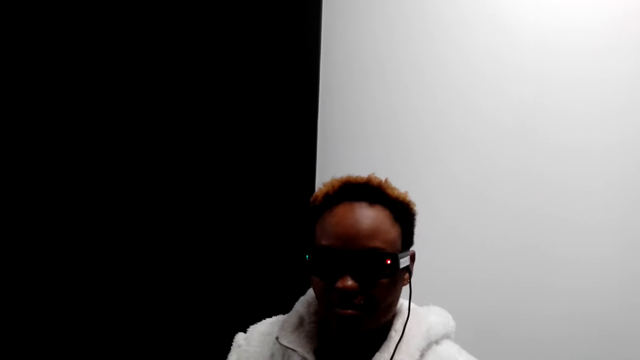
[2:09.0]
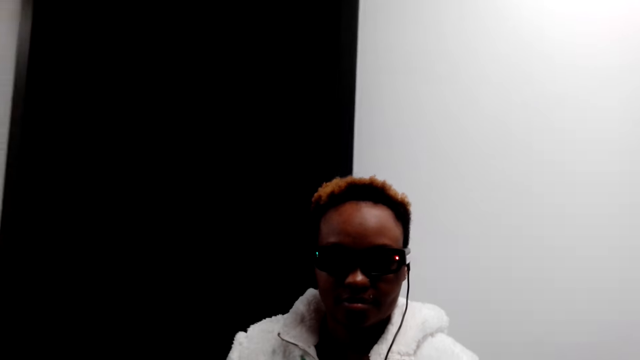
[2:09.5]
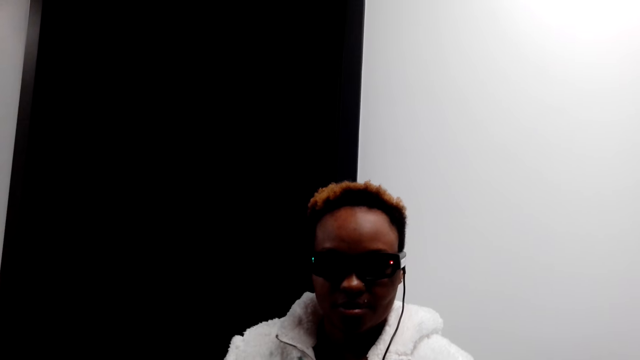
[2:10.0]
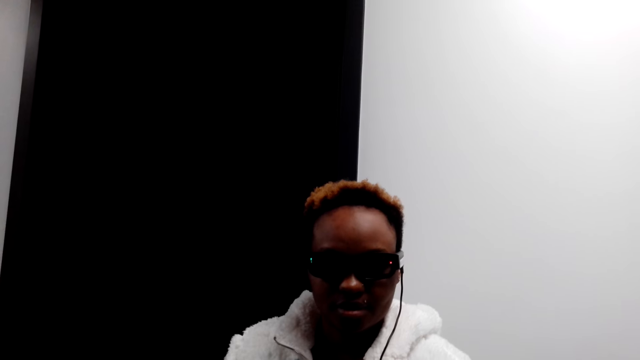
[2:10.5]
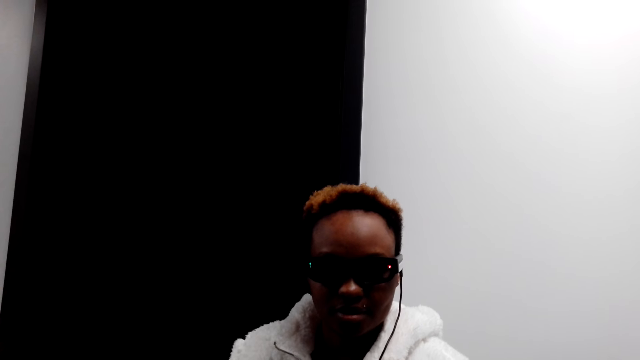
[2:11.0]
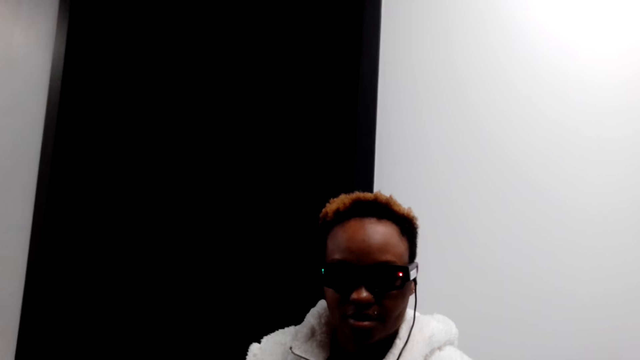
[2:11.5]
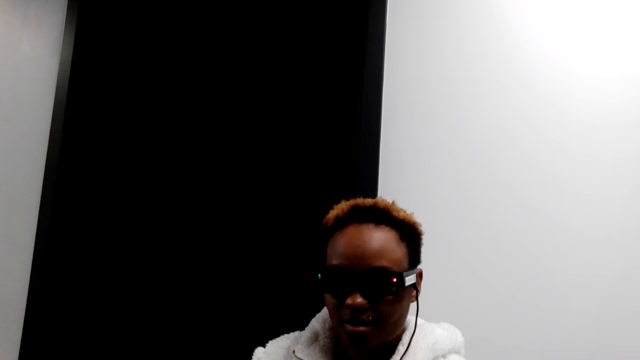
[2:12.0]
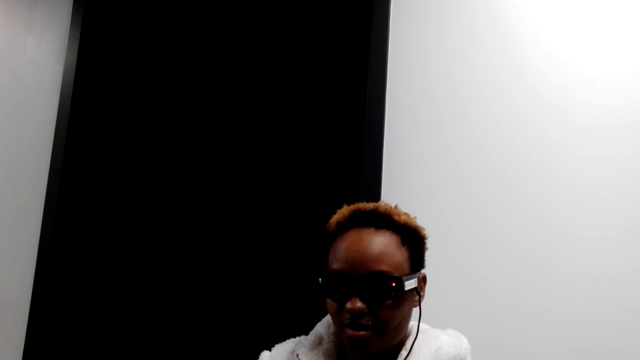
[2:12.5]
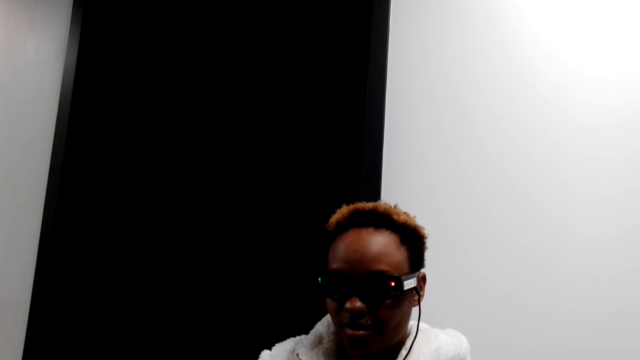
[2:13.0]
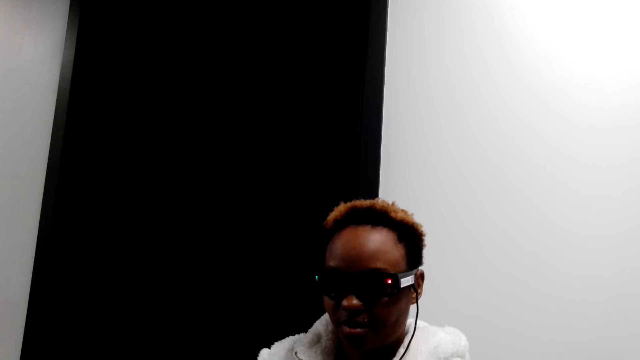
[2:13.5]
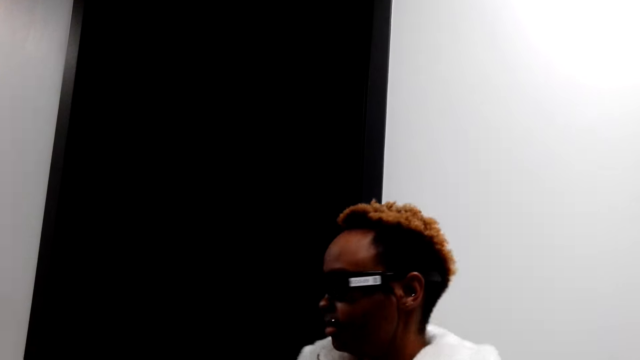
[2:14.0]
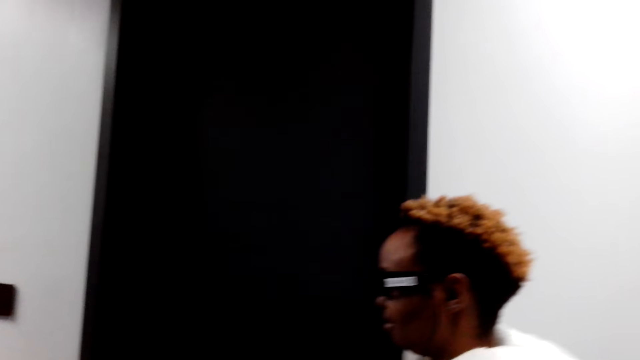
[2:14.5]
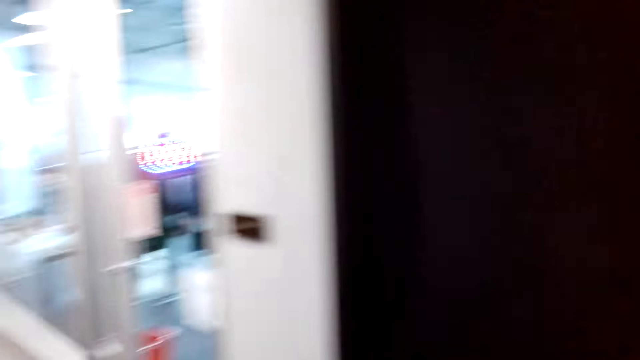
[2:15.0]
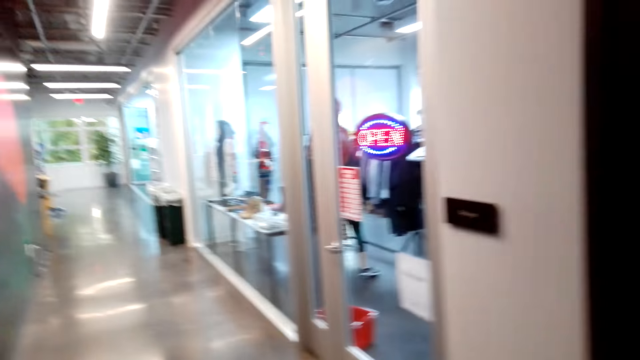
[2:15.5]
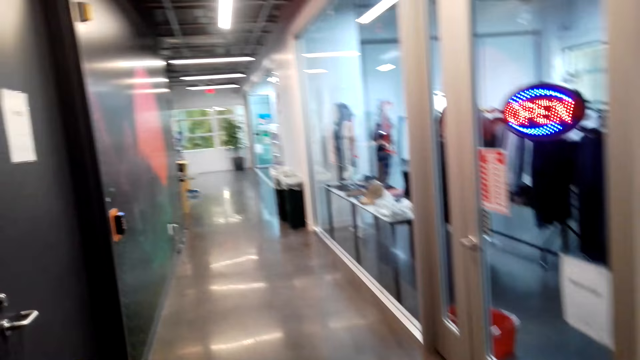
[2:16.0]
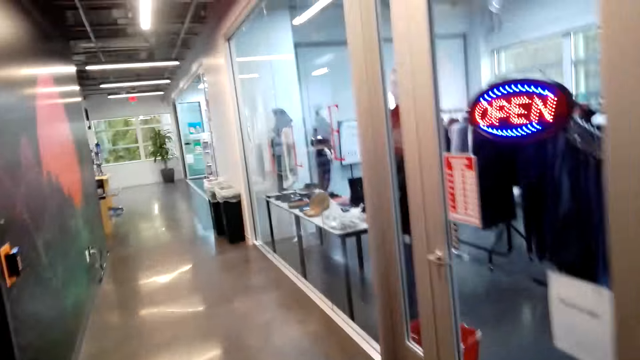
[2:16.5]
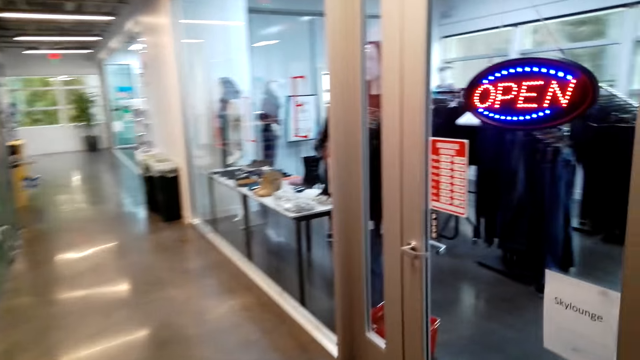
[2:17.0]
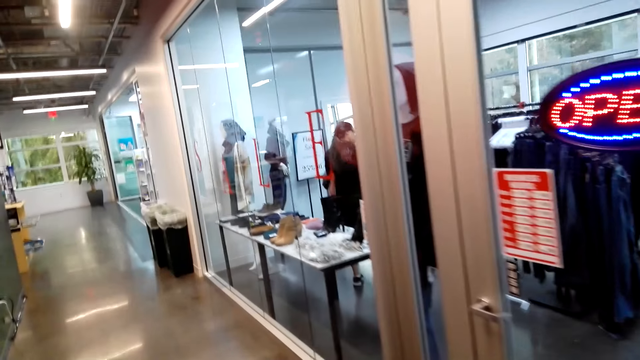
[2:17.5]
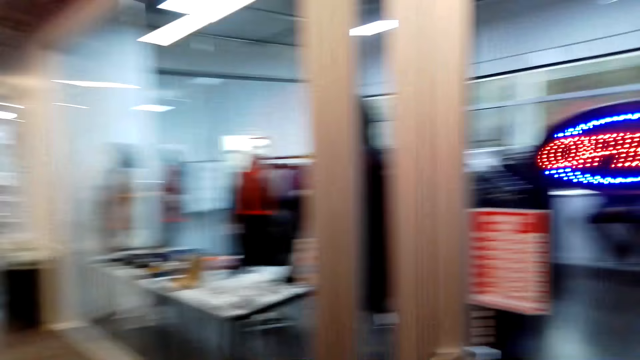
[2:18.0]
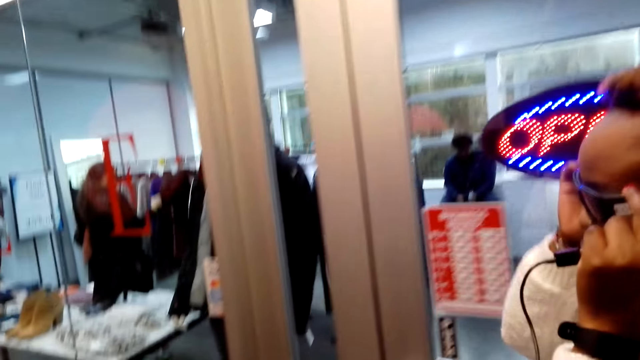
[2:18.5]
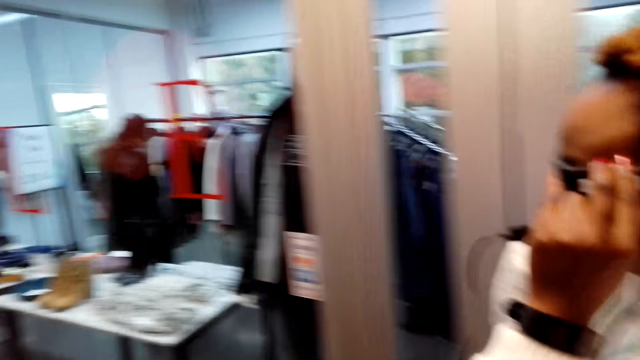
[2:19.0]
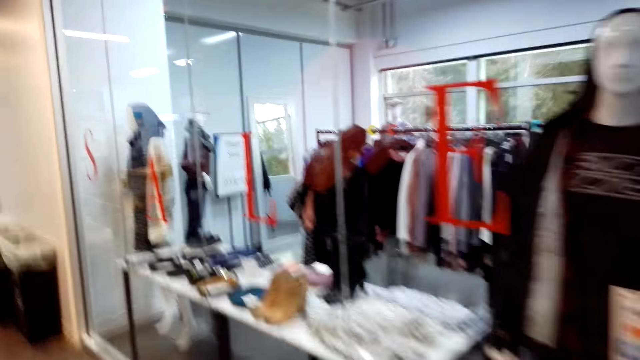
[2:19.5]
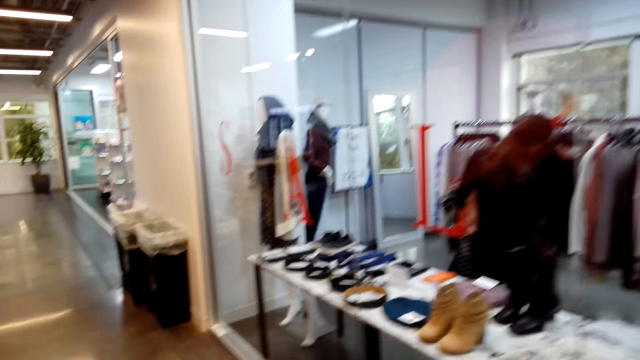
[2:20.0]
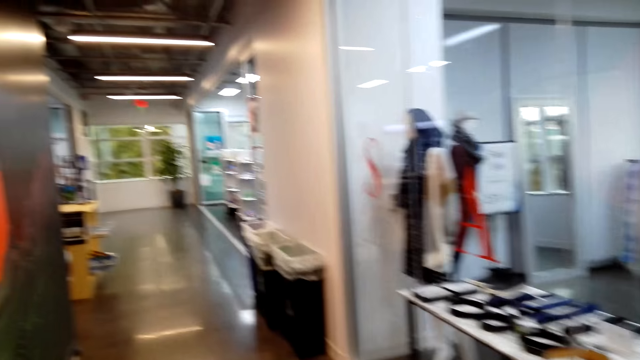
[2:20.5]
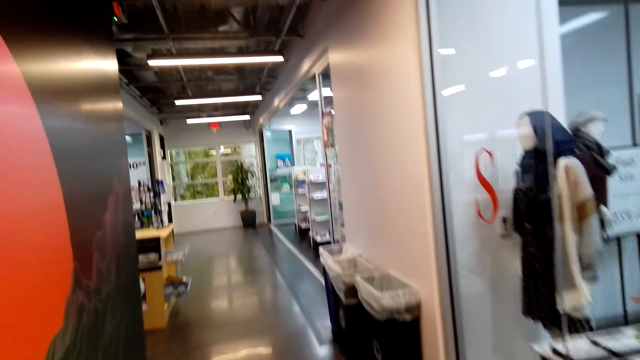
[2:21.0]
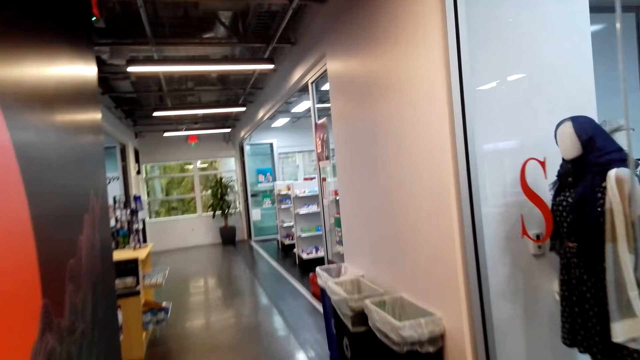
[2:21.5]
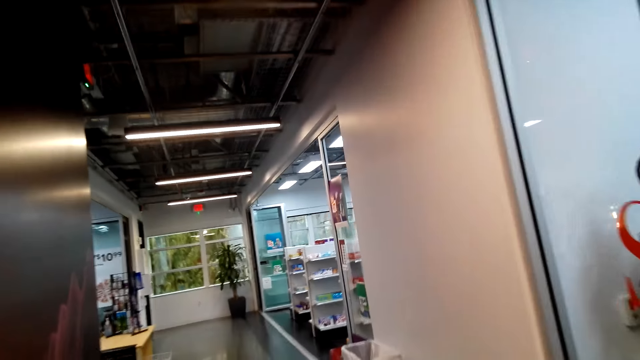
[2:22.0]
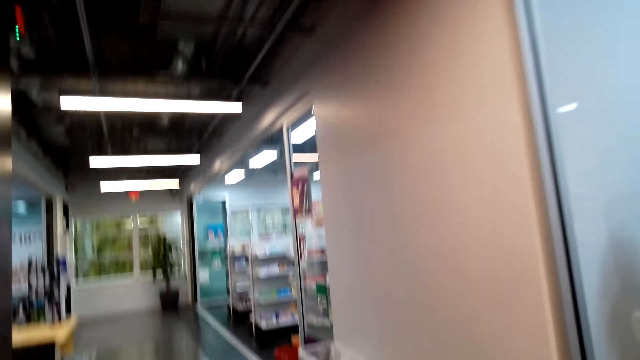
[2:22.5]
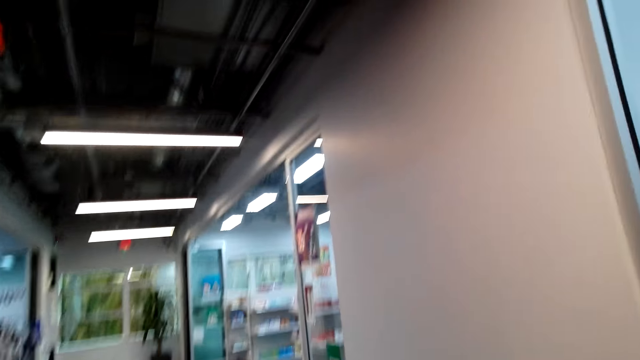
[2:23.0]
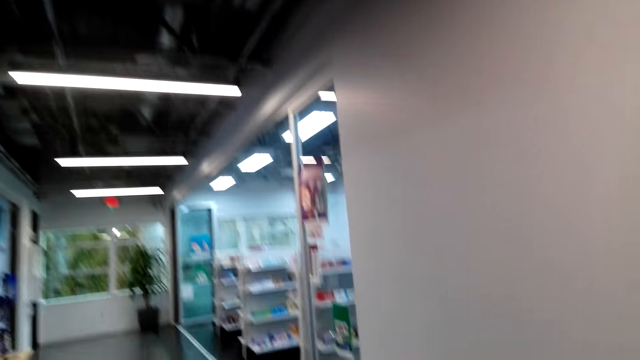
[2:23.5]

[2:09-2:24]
A woman looks around. The camera wearer walks around the corridor. The woman touches the camera and holds the spex. The camera wearer walks around along with the woman.

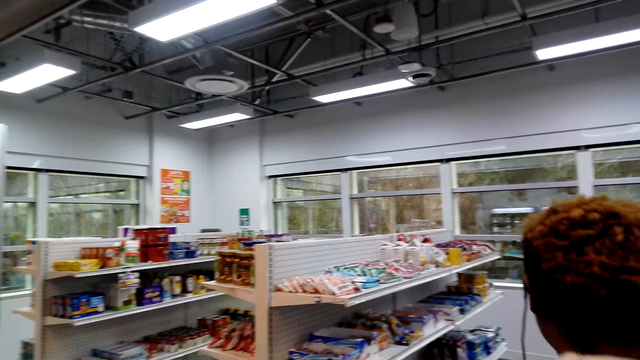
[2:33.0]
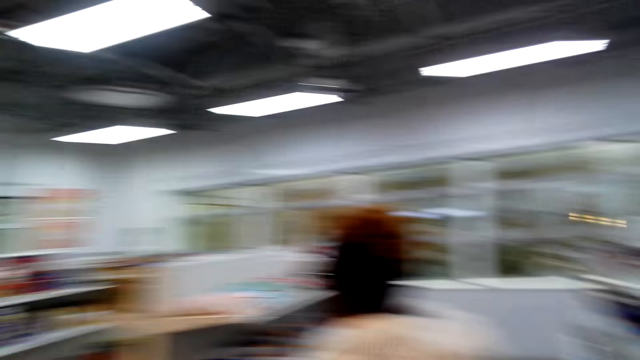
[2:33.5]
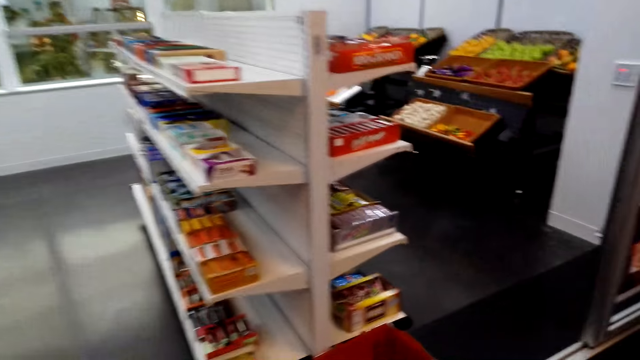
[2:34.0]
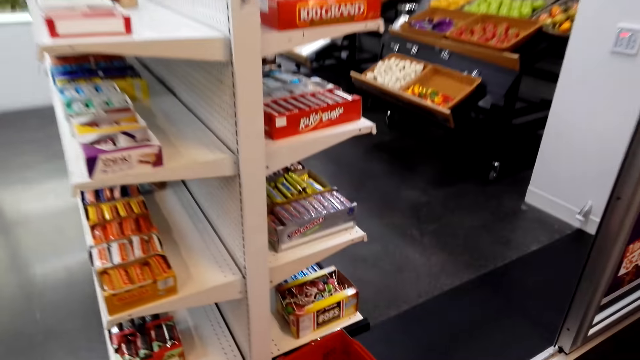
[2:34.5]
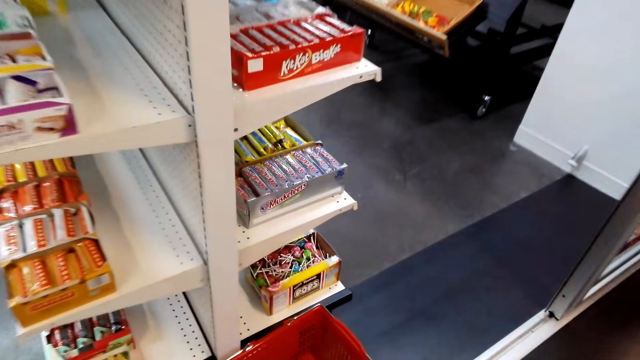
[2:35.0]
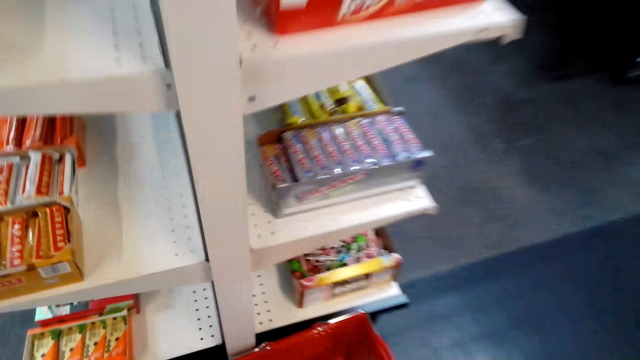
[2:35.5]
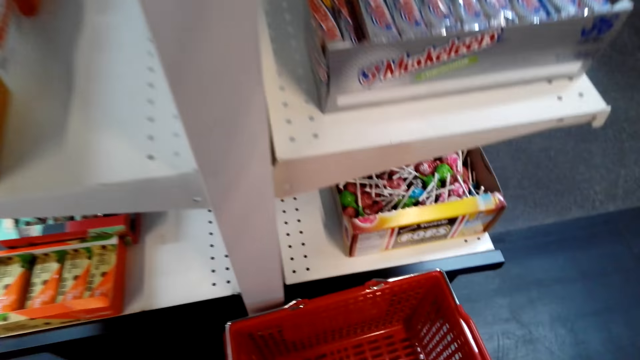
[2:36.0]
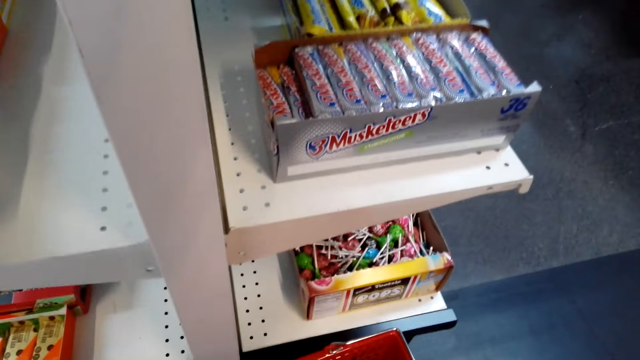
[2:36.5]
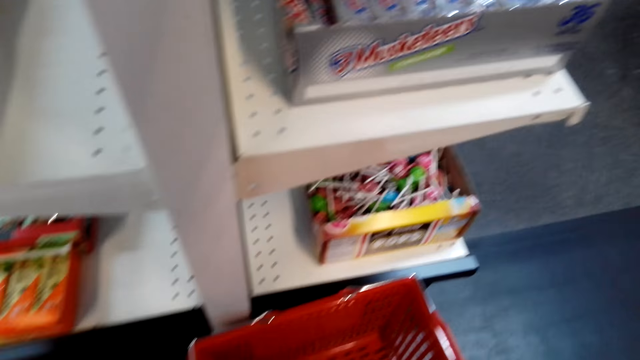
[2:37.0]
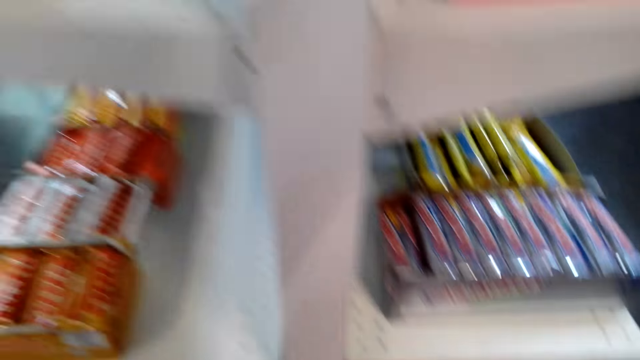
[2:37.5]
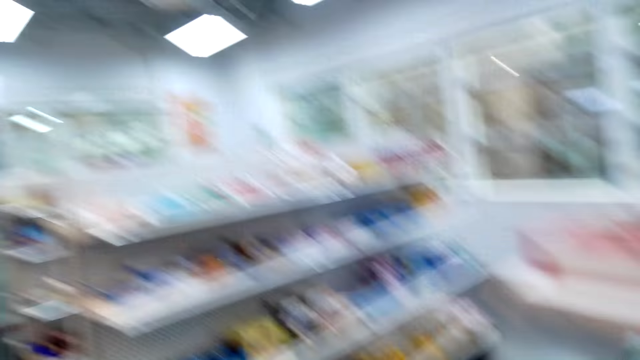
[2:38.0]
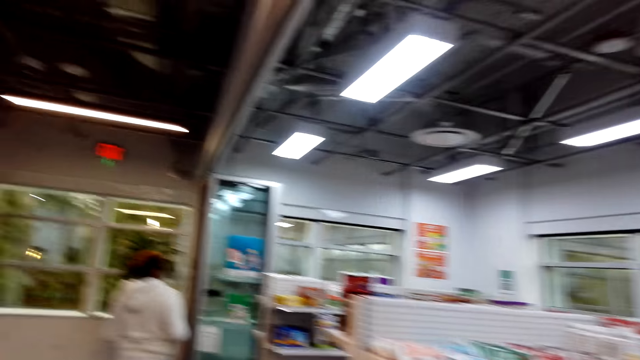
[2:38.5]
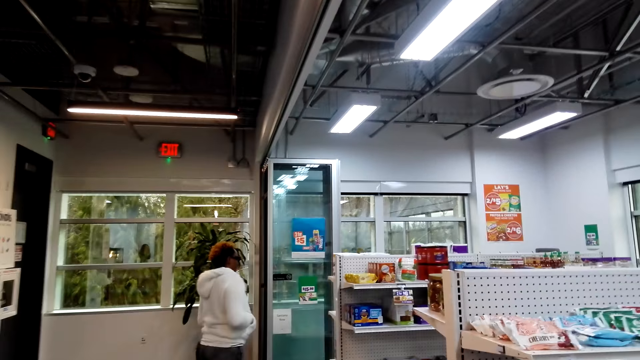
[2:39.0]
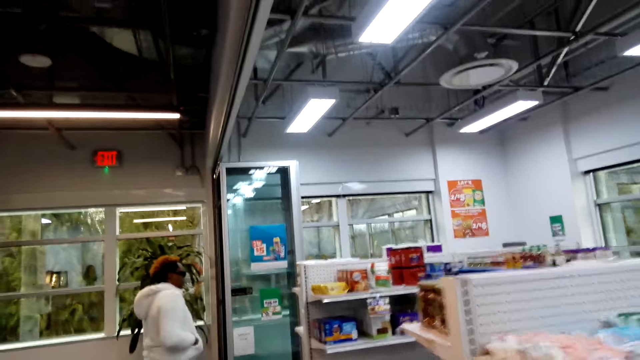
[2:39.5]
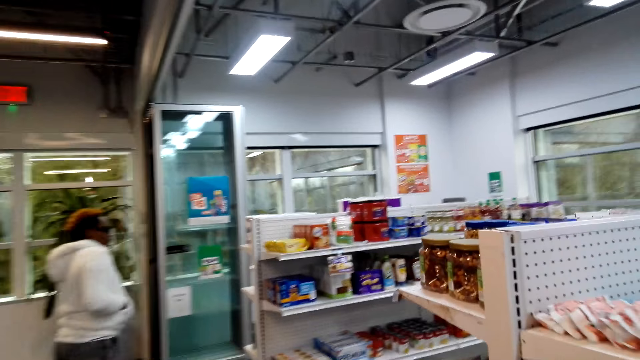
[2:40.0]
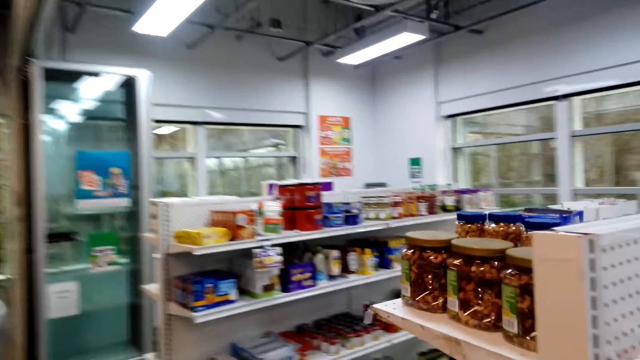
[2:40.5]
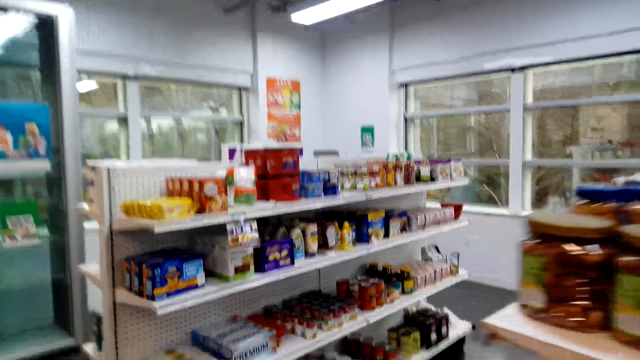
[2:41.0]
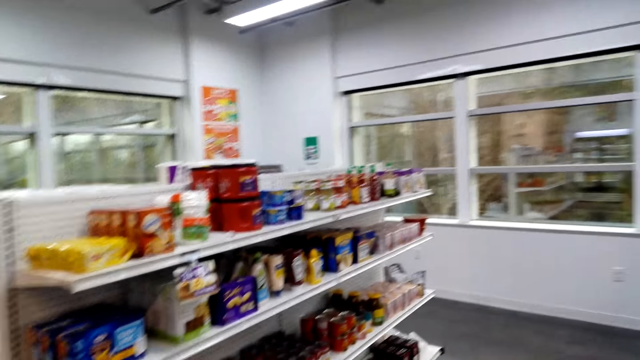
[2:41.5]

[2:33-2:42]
The camera wearer picks up the shopping basket. They look around. They walk around the store.
